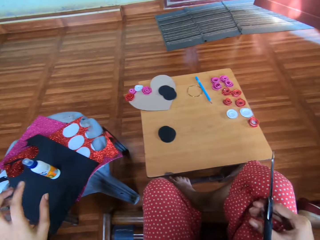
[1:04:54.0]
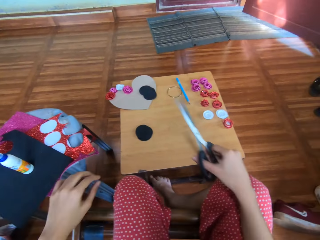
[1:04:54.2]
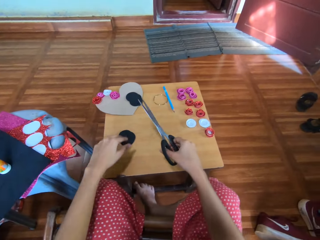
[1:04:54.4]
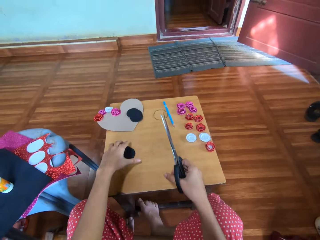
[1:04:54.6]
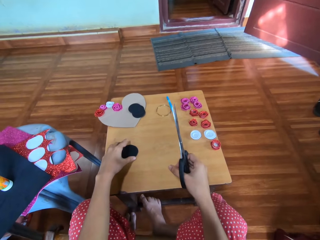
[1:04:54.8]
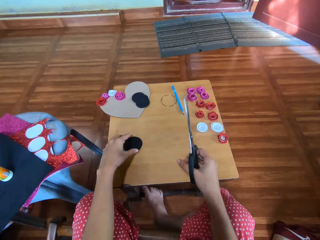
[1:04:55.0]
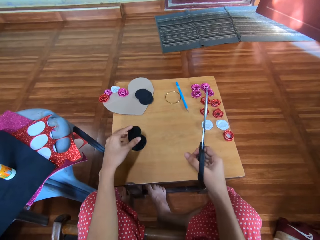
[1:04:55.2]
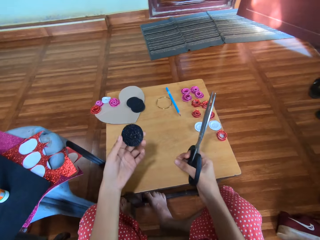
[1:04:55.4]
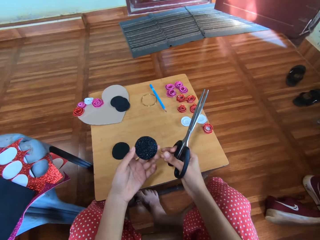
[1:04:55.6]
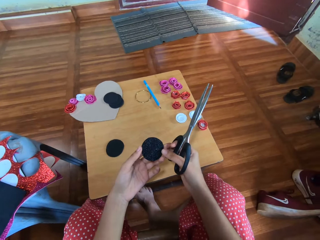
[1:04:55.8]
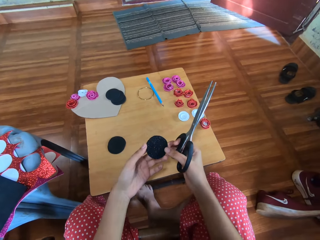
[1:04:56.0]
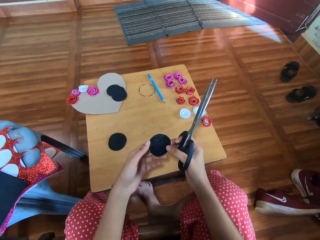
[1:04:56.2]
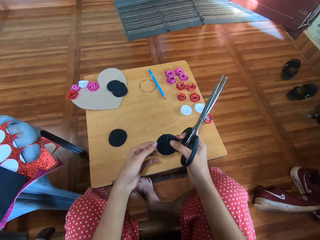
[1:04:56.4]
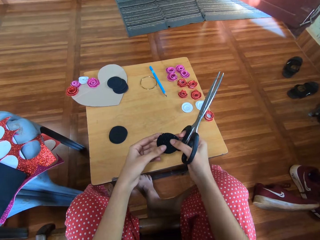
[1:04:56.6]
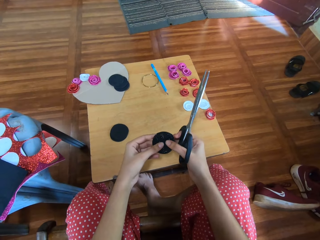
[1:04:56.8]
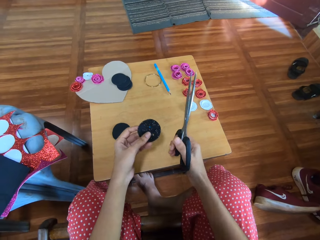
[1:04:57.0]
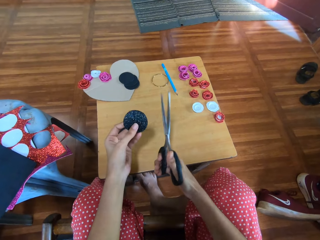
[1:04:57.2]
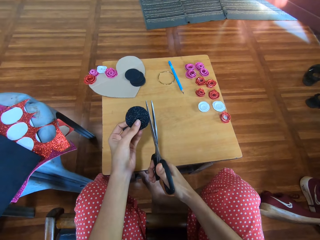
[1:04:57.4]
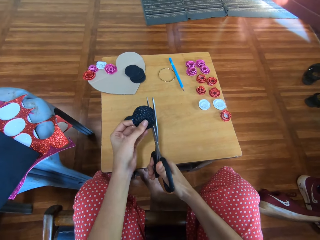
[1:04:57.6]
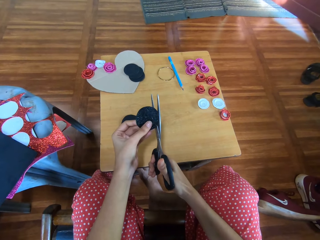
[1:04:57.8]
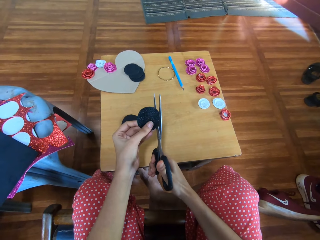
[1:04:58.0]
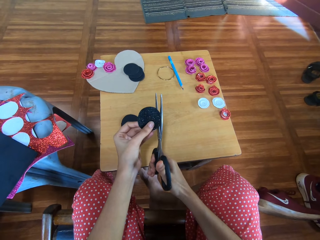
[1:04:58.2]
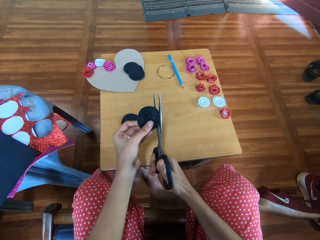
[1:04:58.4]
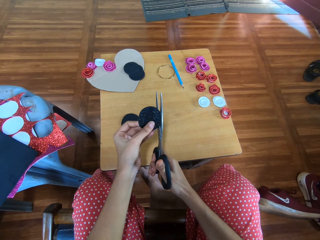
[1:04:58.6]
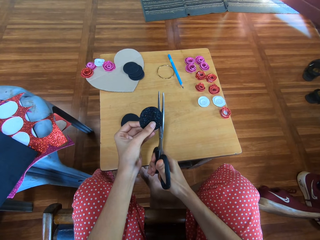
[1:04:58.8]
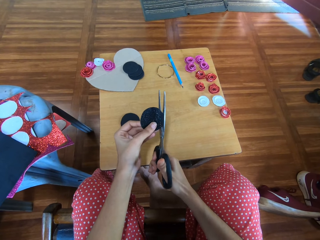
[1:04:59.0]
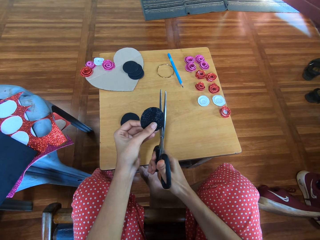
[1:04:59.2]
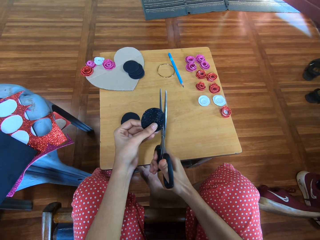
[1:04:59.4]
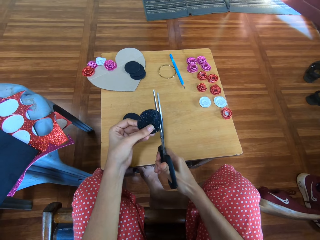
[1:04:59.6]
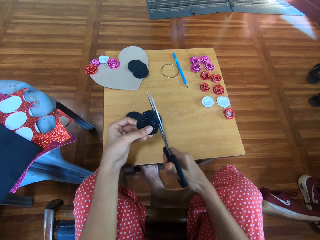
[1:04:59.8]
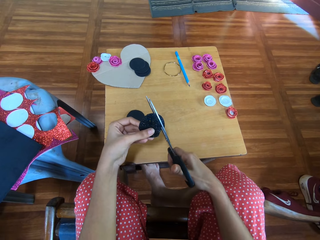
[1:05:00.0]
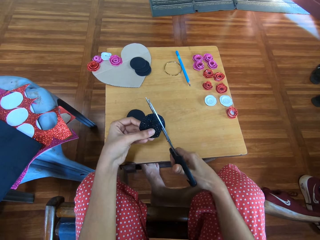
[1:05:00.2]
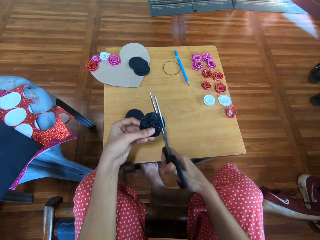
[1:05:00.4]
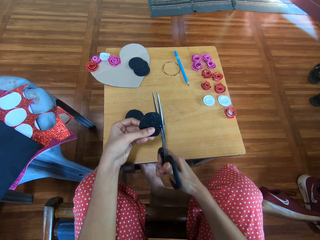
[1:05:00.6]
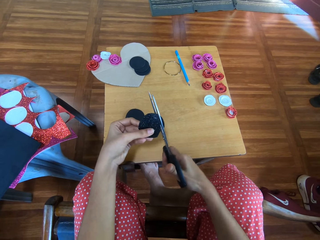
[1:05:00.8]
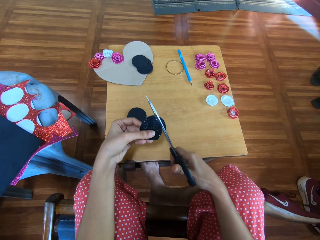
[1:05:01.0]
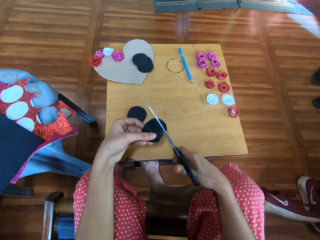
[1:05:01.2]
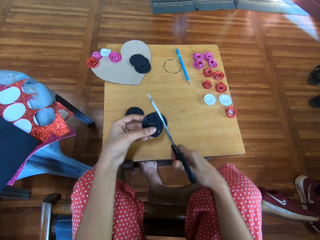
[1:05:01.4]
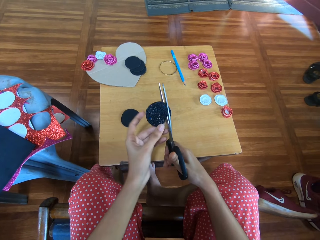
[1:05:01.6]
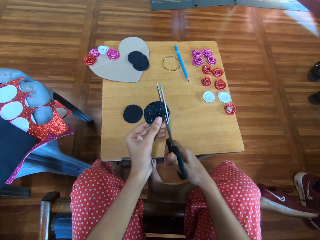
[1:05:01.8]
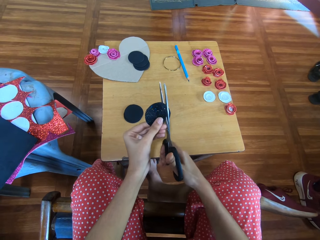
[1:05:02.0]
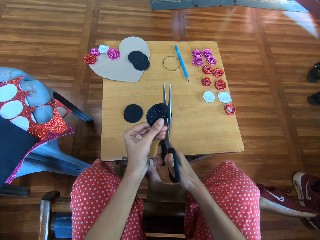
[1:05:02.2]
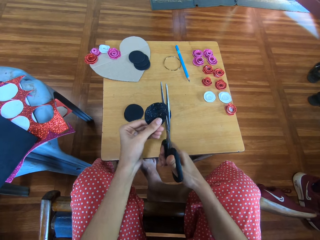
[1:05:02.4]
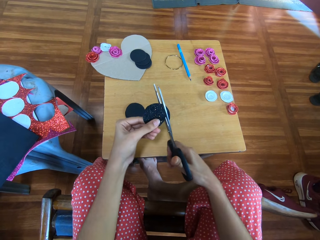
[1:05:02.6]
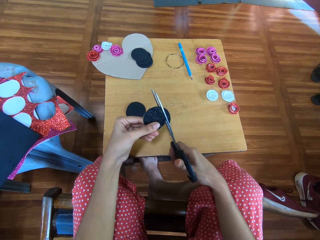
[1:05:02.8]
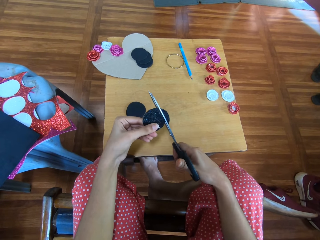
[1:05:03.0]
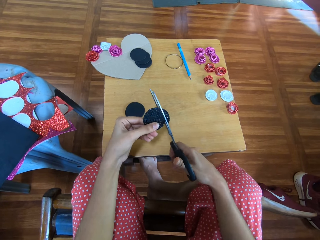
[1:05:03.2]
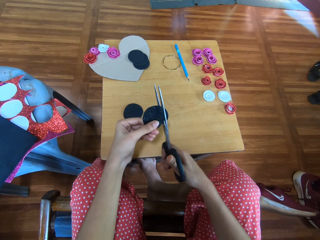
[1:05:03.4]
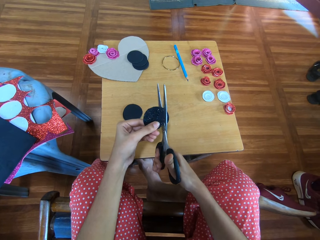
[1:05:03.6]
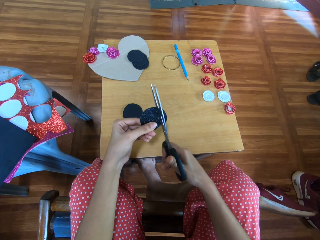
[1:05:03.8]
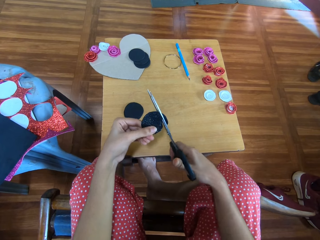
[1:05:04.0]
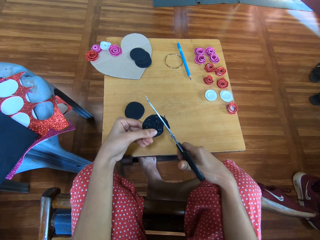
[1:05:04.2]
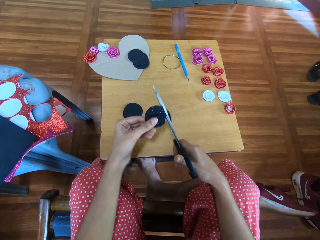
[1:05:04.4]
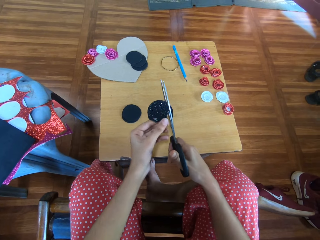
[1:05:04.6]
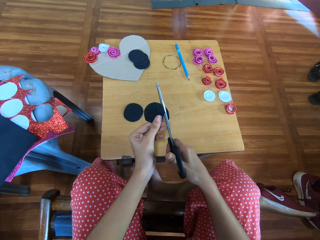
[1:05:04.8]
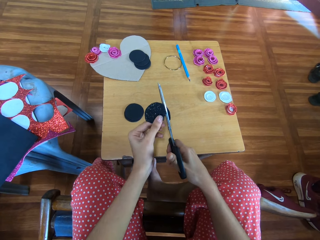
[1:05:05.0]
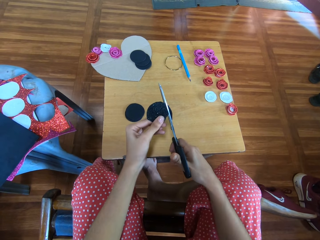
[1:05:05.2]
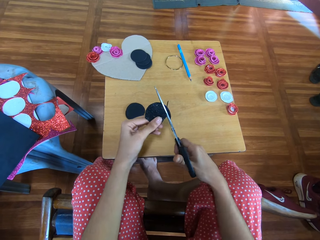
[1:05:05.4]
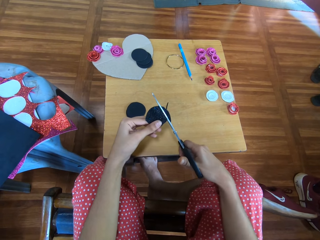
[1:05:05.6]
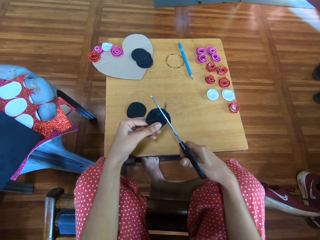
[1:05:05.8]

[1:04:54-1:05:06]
The camera wearer lifts up a cut piece of black material. They cut the crafting manila paper.

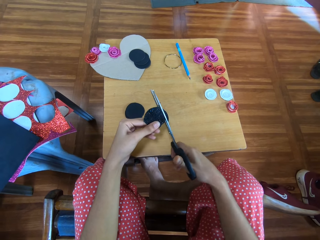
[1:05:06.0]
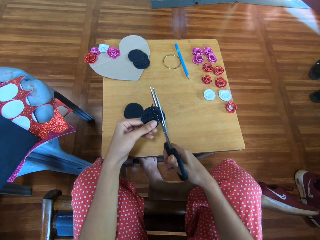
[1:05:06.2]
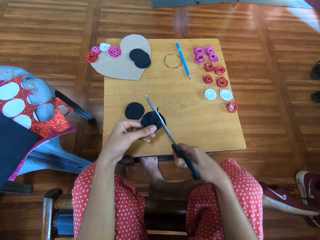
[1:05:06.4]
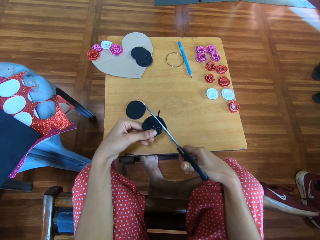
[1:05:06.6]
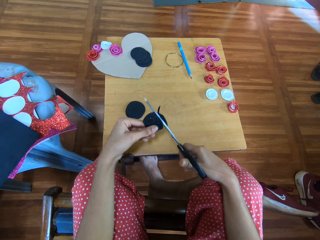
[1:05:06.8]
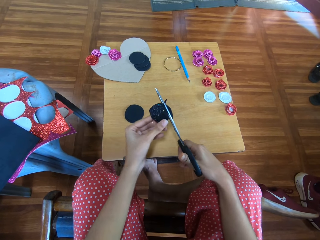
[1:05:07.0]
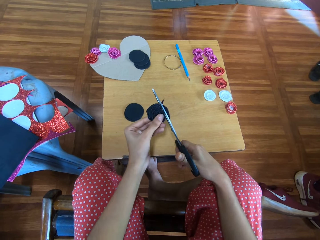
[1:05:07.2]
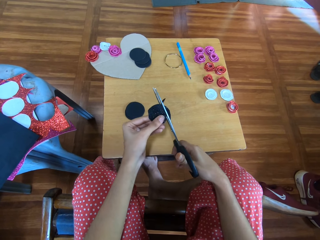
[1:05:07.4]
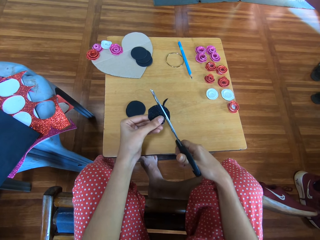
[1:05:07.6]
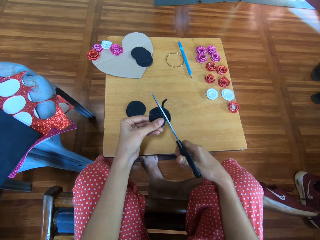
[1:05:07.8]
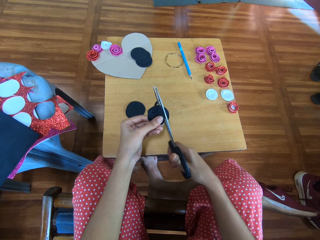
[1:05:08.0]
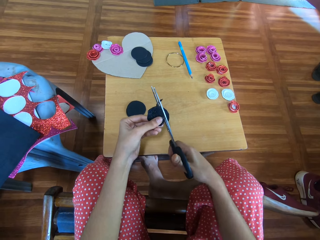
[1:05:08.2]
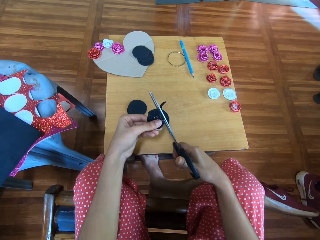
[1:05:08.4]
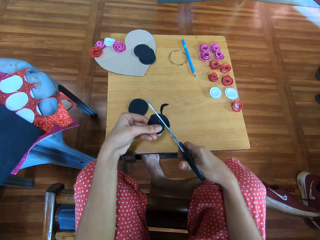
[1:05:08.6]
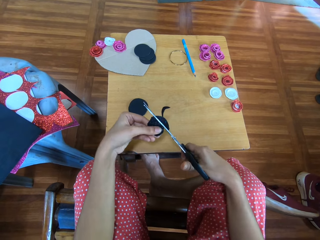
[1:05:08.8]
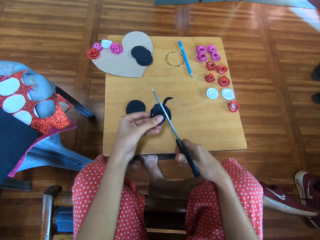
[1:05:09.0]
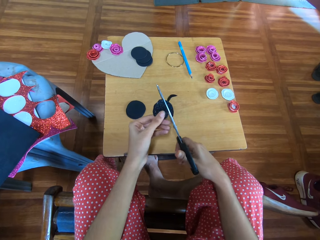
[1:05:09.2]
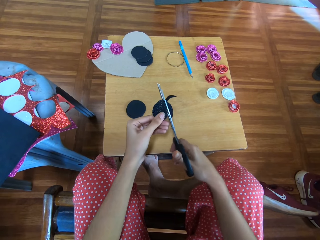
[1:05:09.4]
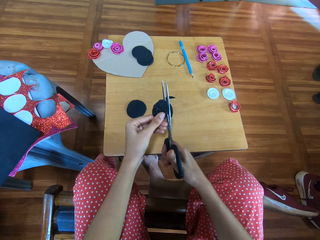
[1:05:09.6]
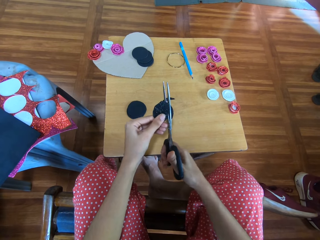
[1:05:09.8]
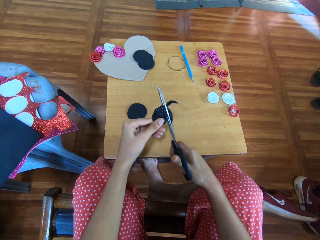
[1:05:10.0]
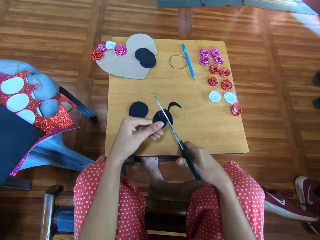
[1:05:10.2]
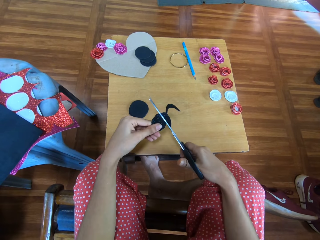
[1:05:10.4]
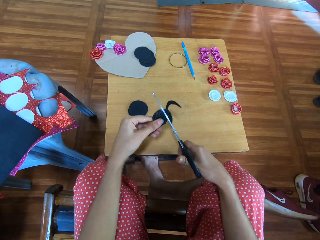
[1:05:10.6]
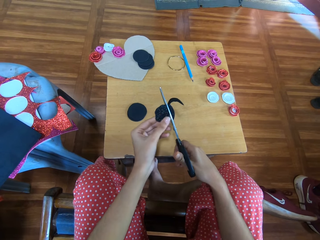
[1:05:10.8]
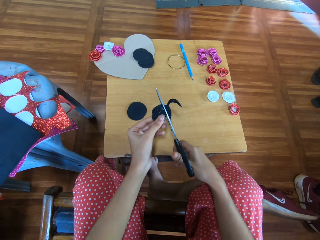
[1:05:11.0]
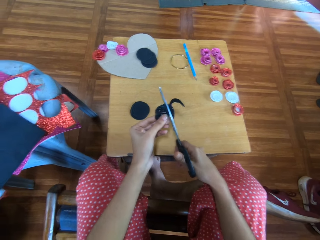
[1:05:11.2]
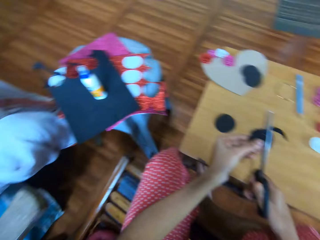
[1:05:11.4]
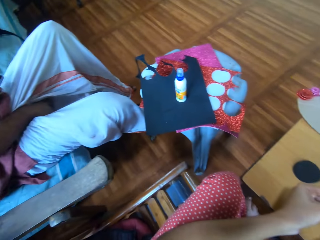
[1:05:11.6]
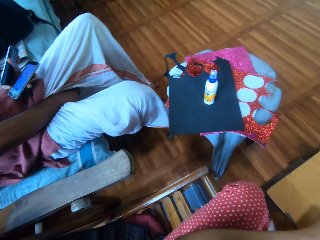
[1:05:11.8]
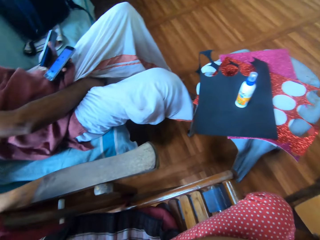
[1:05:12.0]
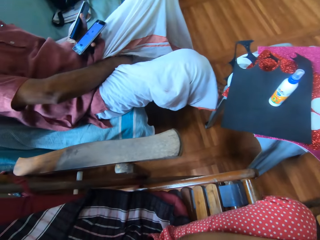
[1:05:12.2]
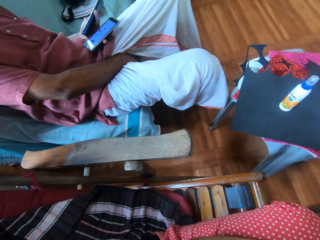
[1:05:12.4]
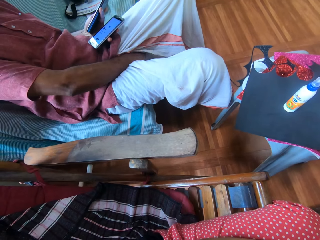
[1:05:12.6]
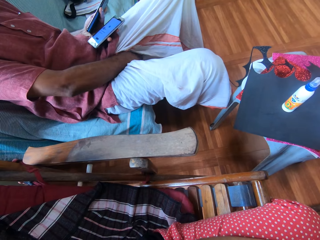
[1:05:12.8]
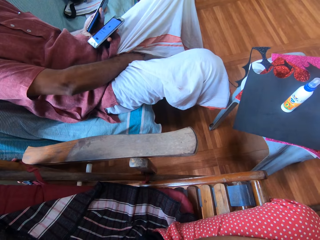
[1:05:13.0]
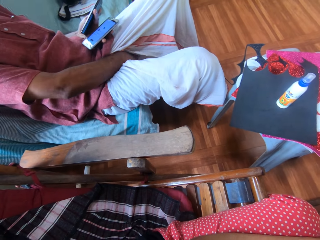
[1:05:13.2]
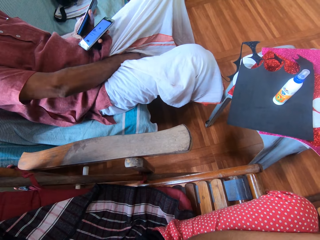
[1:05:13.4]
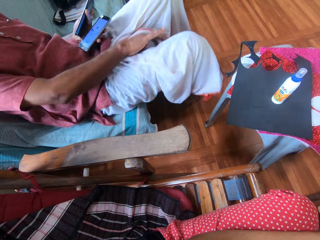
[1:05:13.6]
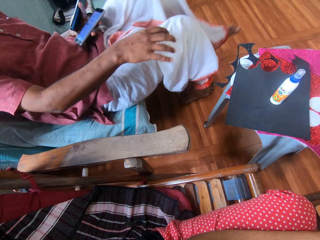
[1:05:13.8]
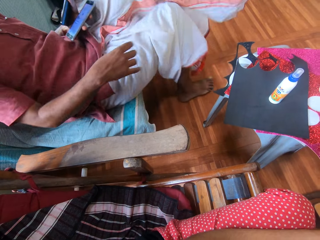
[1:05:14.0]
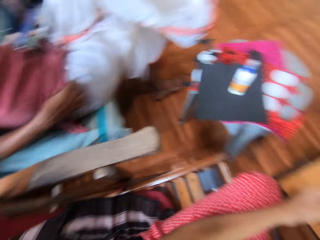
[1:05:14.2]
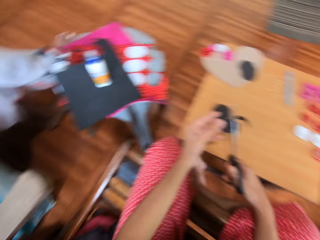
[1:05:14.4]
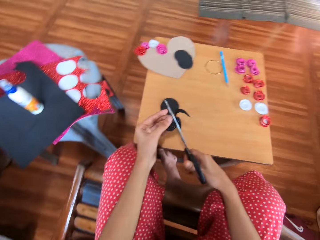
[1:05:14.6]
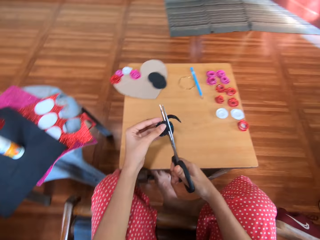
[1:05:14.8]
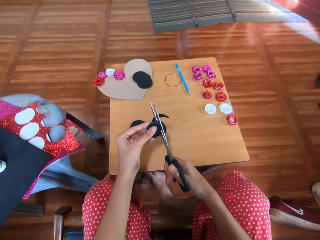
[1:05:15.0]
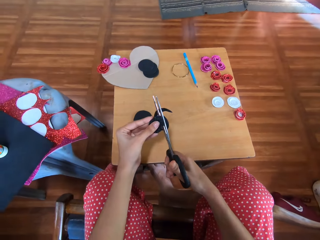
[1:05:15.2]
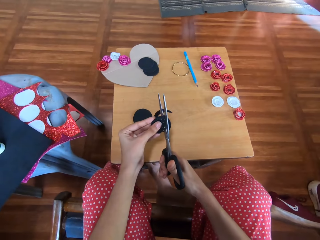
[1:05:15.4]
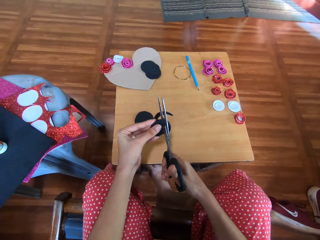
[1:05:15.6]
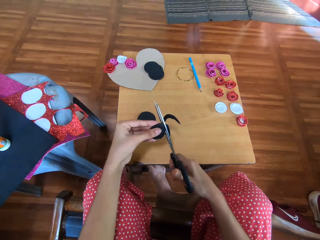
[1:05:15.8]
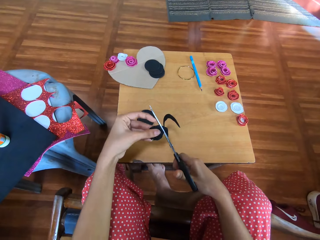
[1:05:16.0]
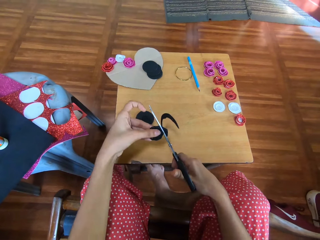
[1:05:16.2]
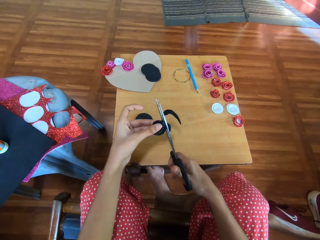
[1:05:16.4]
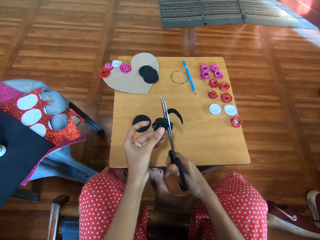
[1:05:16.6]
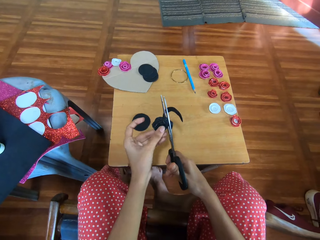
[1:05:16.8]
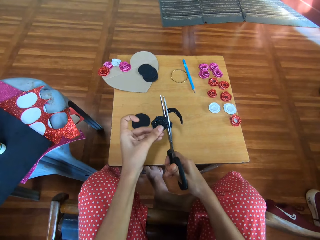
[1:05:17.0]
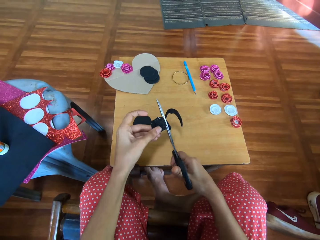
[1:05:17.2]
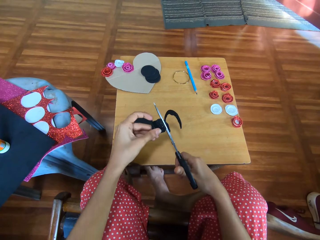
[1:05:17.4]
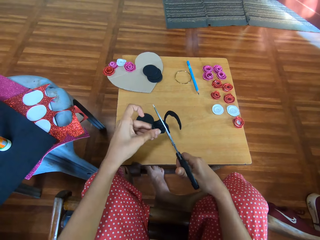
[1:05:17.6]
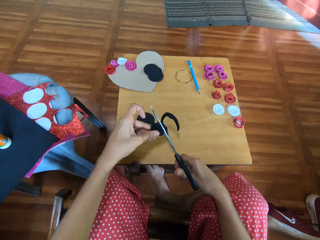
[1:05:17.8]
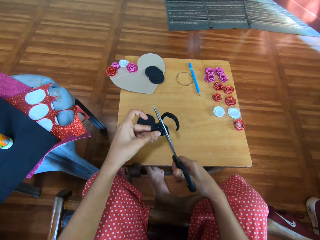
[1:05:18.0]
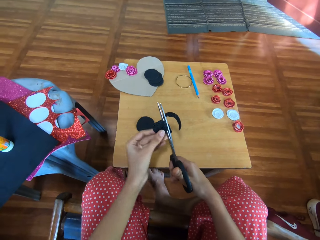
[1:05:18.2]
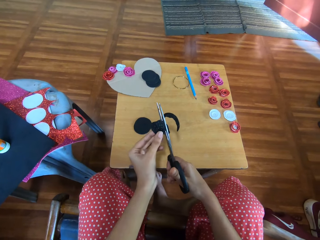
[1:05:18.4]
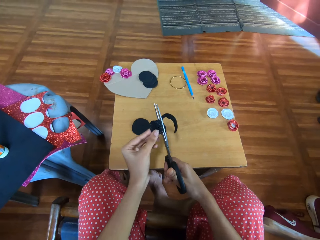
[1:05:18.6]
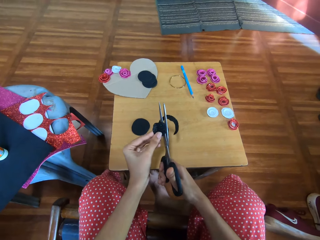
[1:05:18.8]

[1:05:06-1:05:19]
A person sits on the seat. The camera wearer cuts the crafting manila paper.
